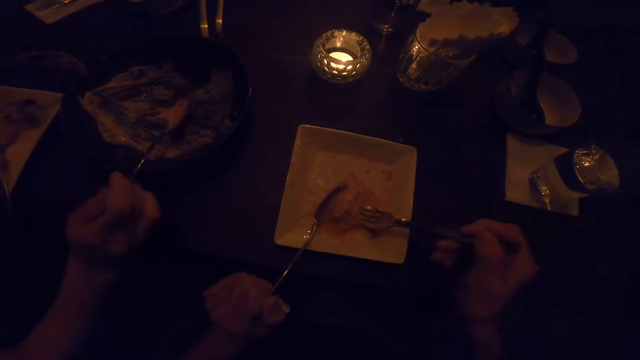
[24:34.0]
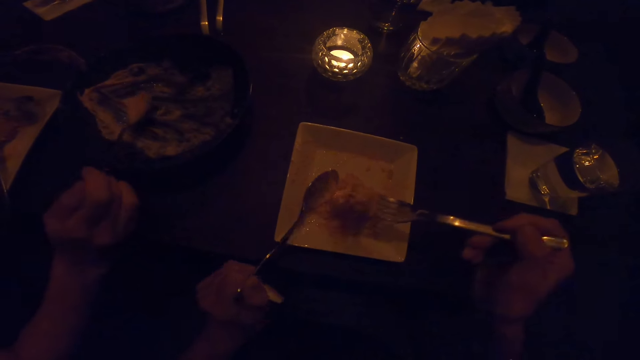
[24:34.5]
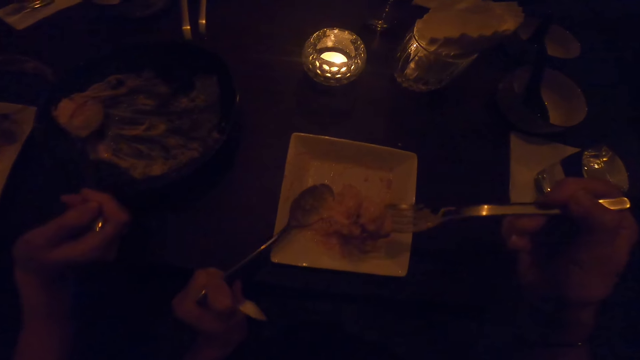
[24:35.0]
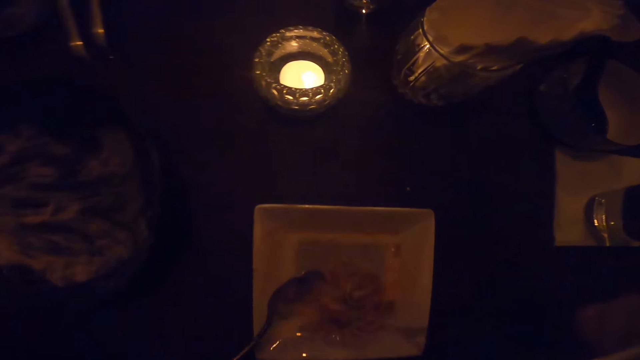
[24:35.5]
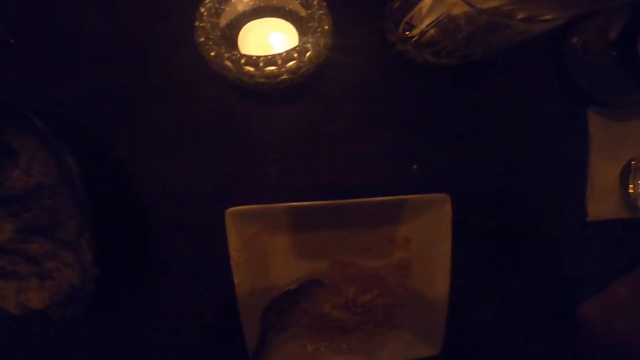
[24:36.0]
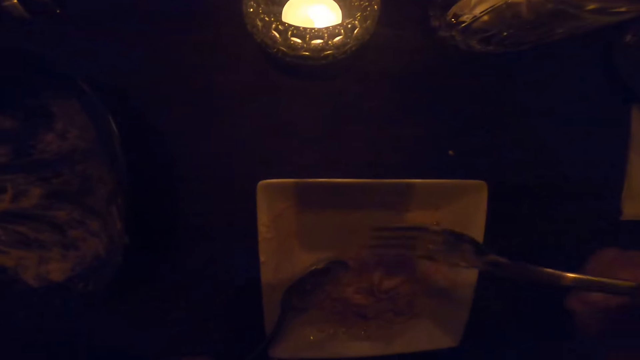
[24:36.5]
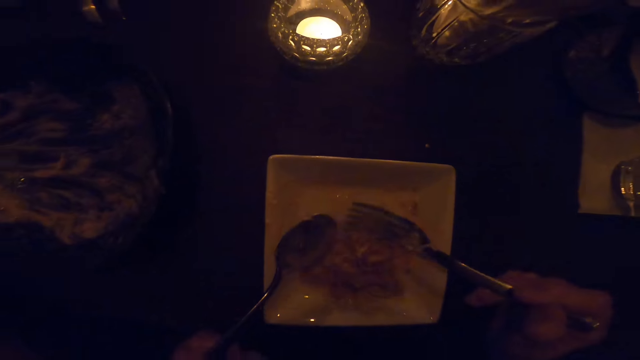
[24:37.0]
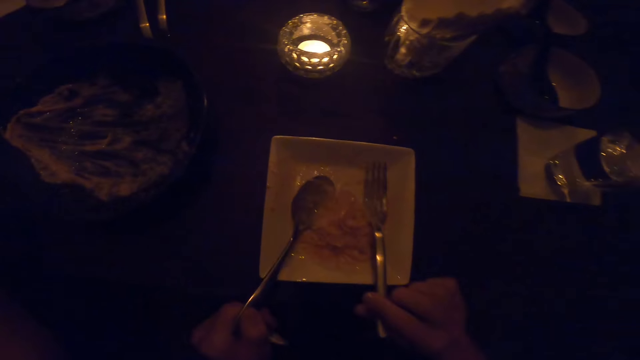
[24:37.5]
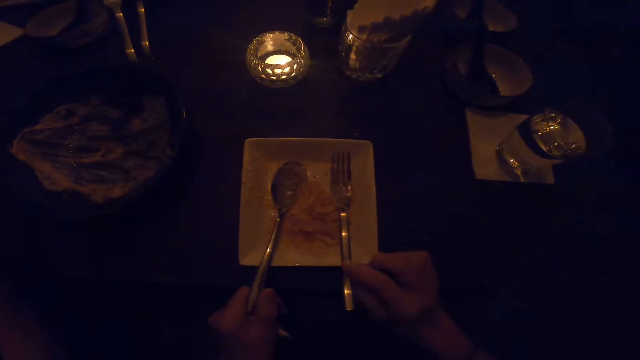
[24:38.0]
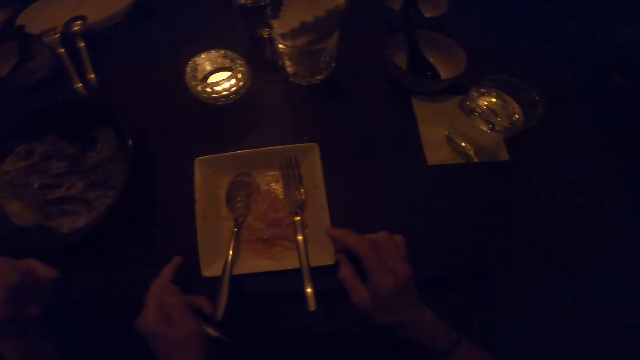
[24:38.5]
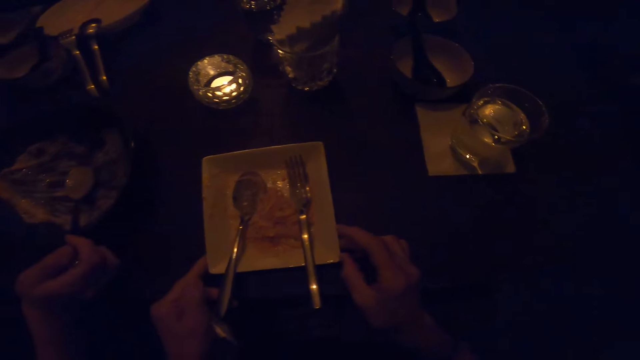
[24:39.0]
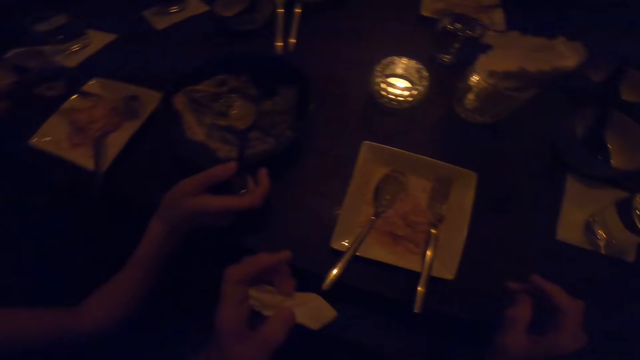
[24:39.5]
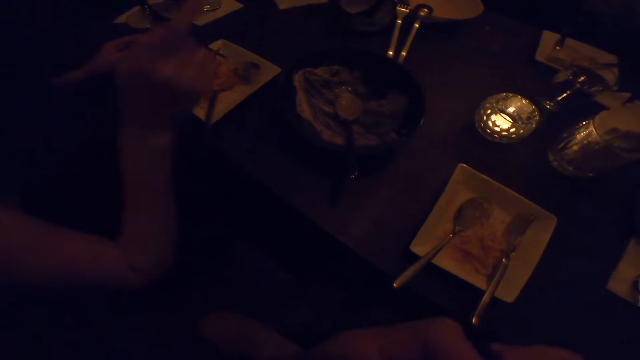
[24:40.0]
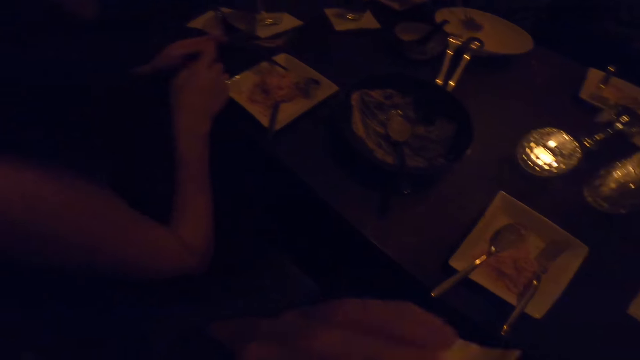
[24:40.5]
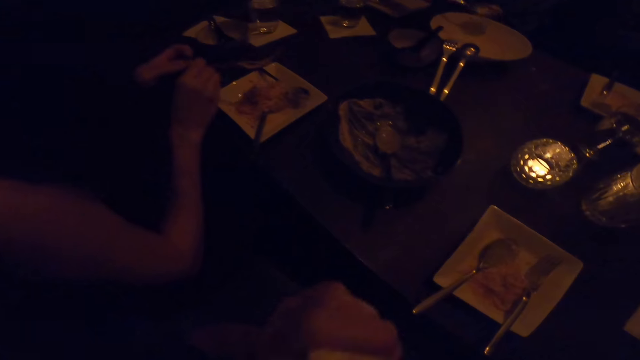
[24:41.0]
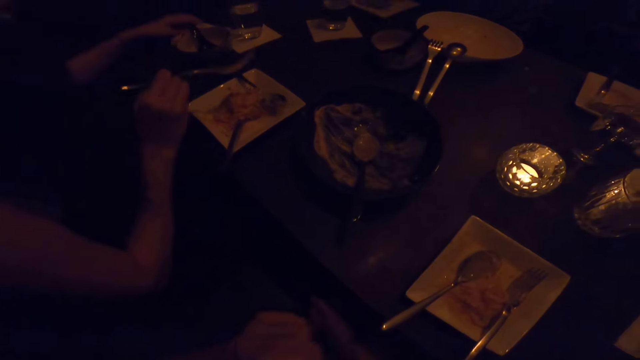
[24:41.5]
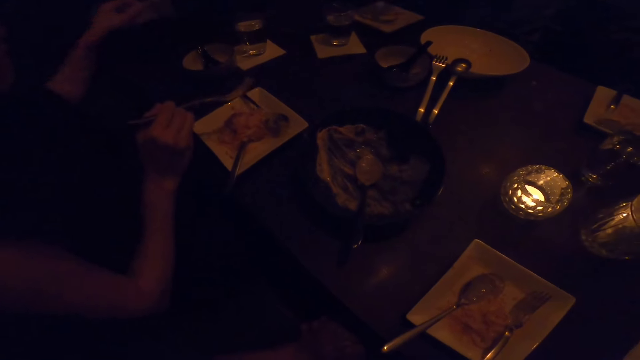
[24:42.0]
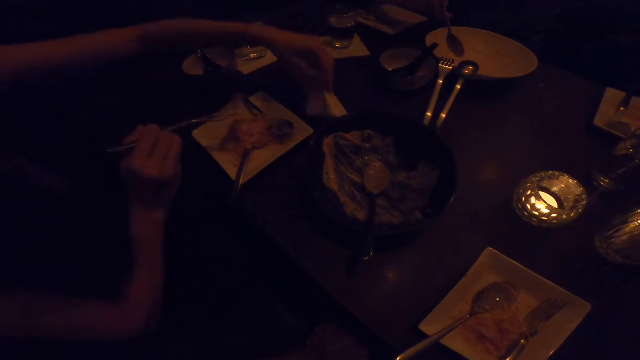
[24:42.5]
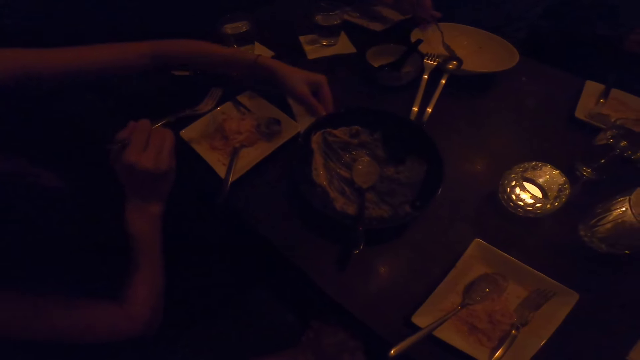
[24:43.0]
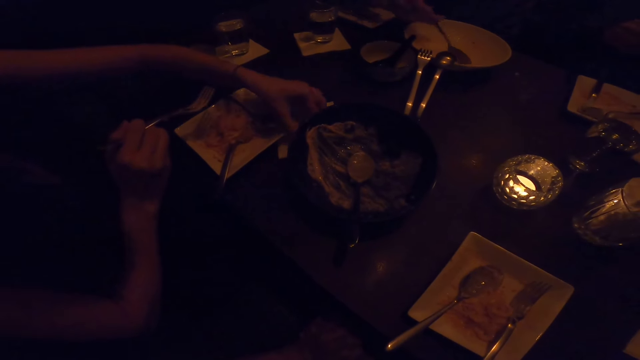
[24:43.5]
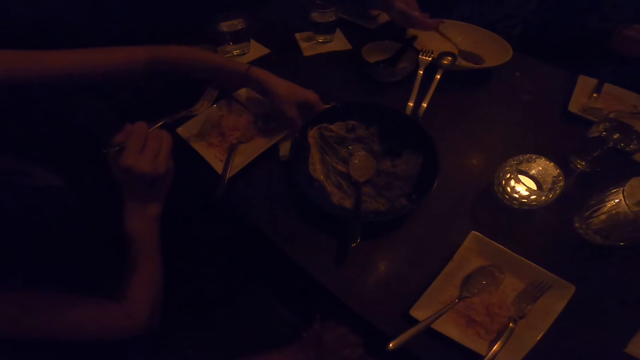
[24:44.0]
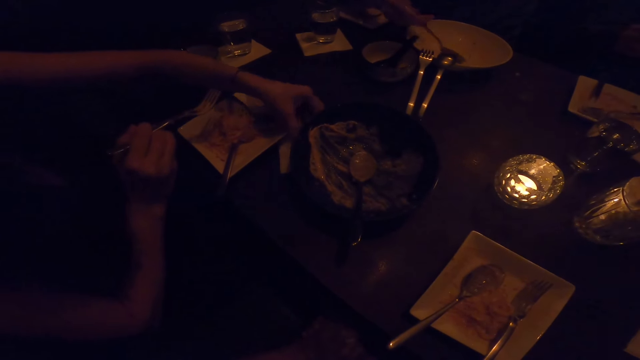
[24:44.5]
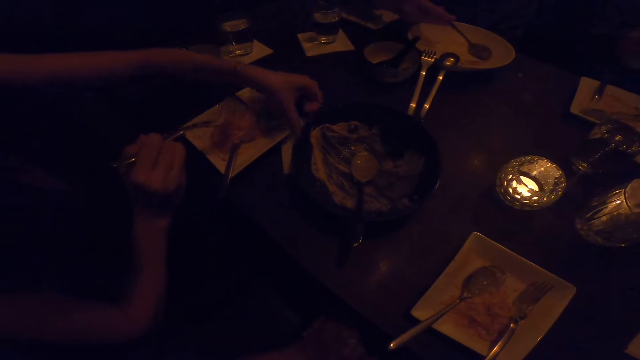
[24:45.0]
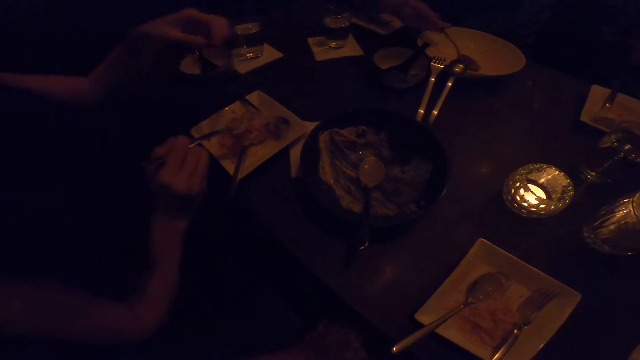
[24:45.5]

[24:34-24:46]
The camera wearer stirs the food on the plate on the table with the fork in their right hand. They eat from the plate on the table with the fork in their right hand. They stop eating from the plate on the table. They put the fork and spoon in the plate. They wipe their mouth with their left hand.

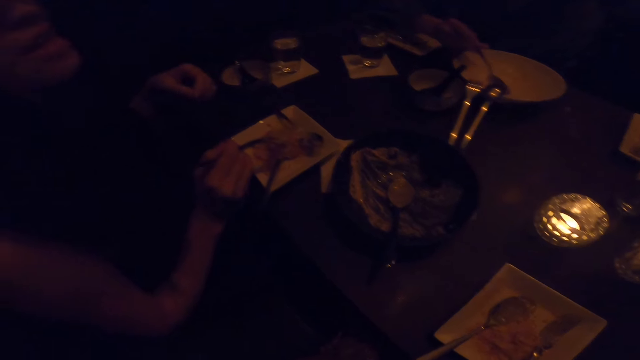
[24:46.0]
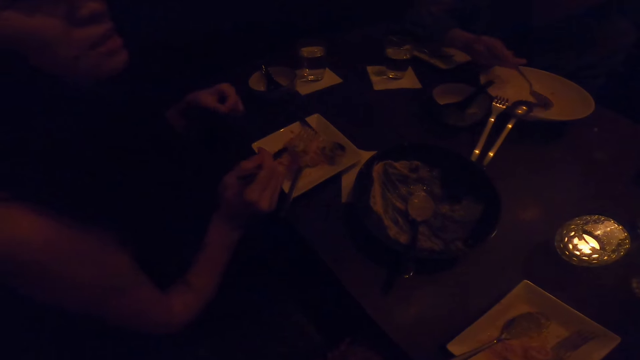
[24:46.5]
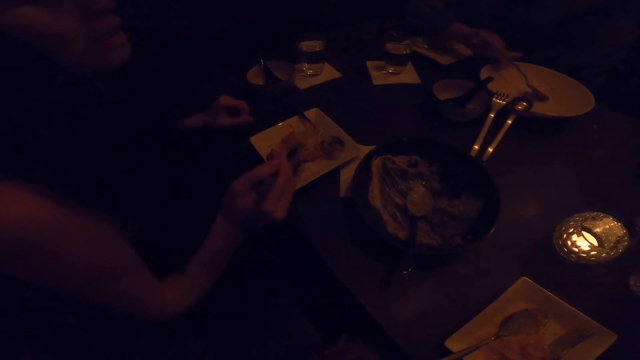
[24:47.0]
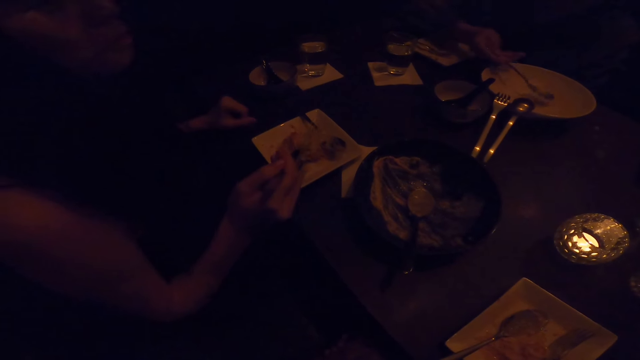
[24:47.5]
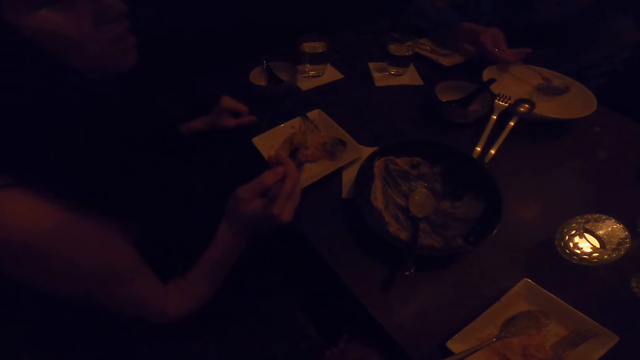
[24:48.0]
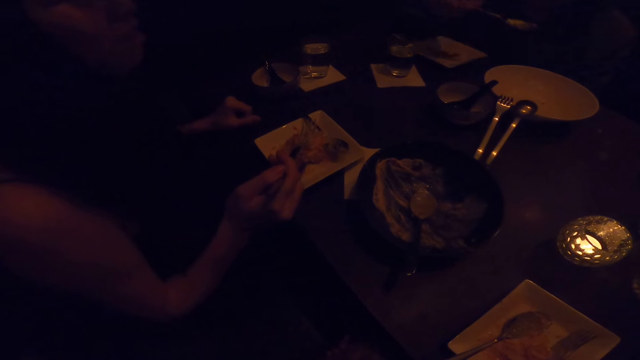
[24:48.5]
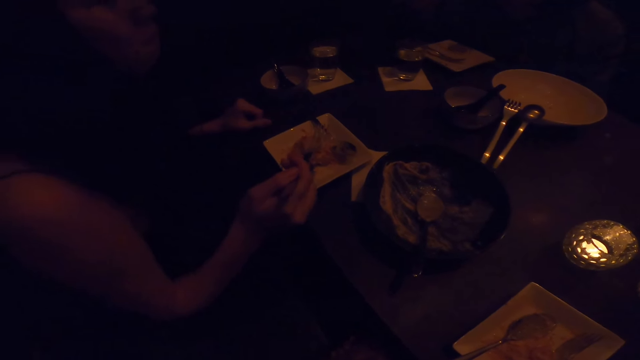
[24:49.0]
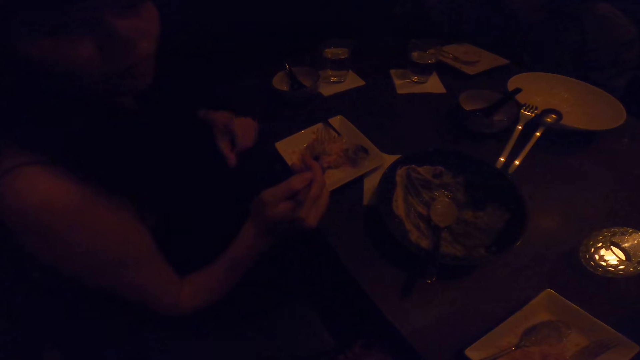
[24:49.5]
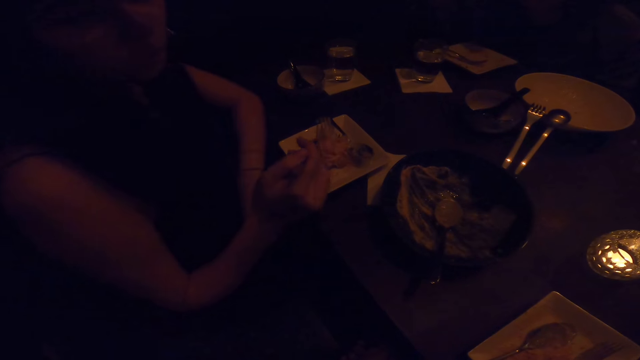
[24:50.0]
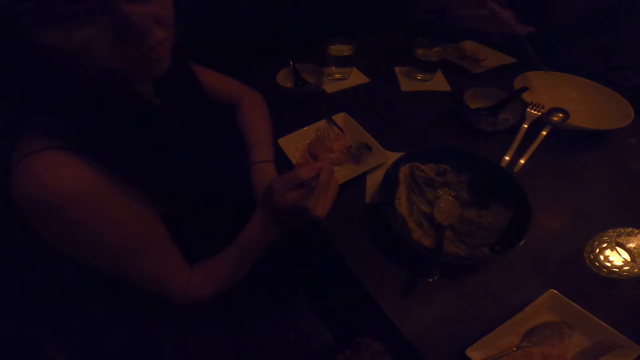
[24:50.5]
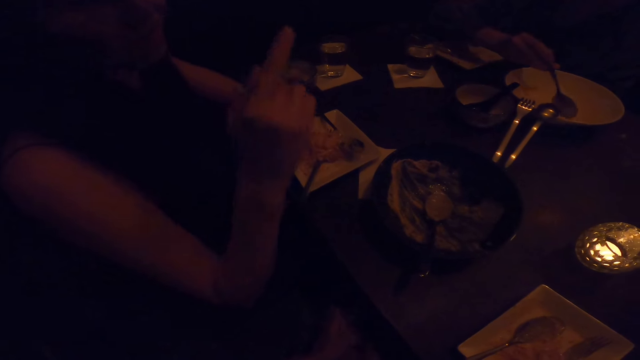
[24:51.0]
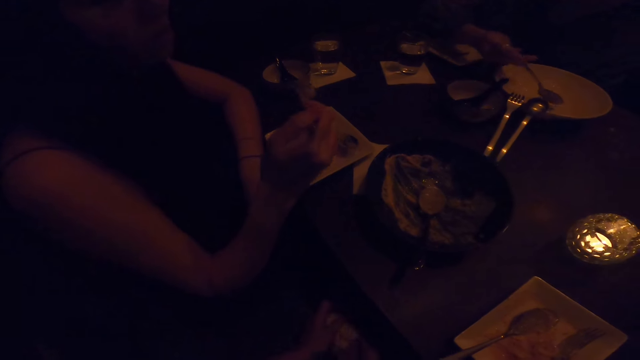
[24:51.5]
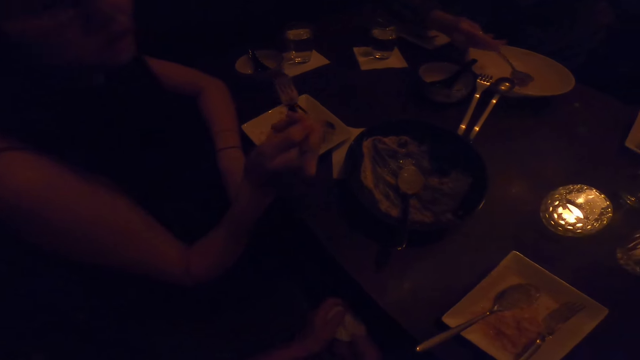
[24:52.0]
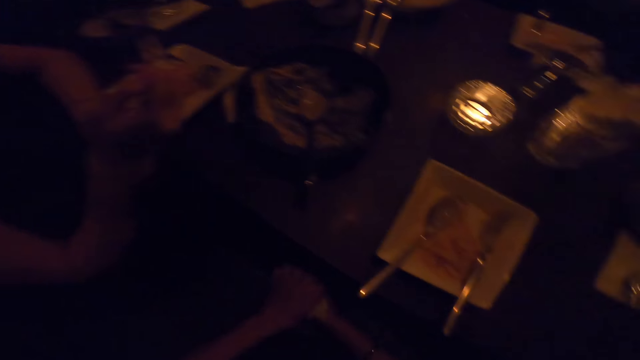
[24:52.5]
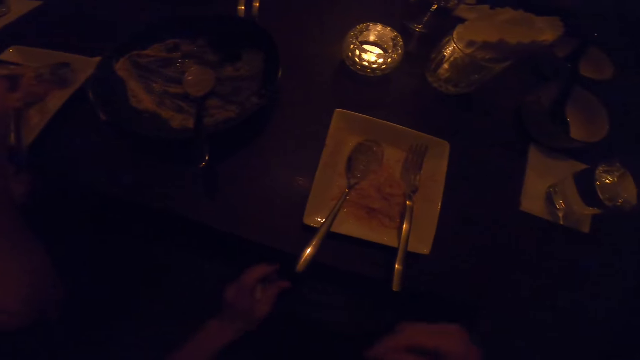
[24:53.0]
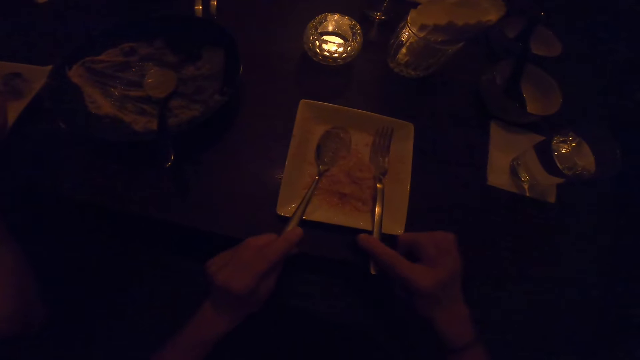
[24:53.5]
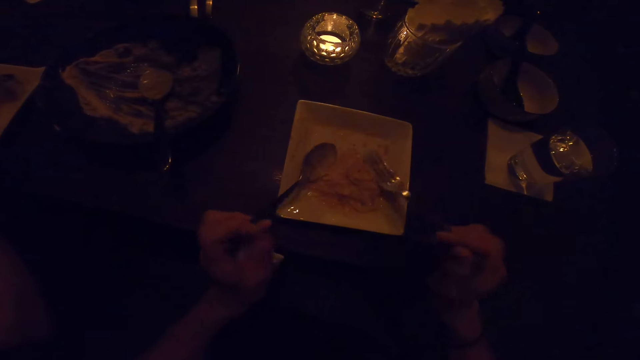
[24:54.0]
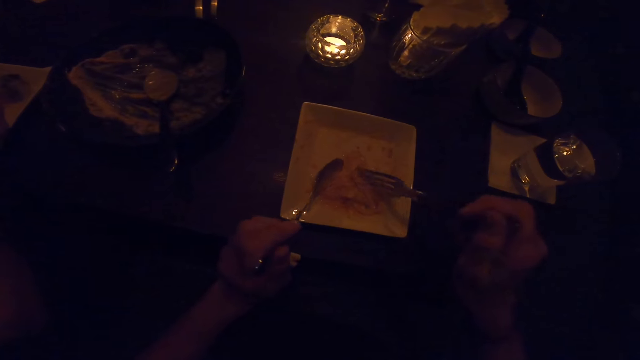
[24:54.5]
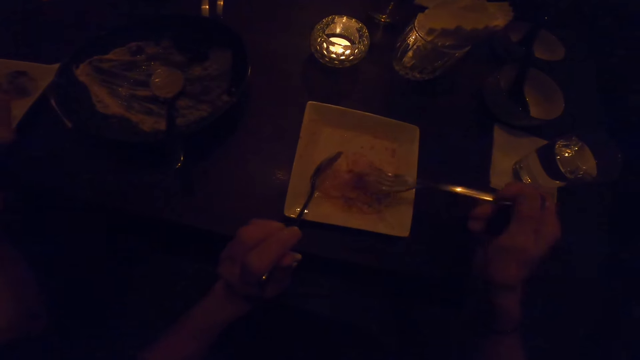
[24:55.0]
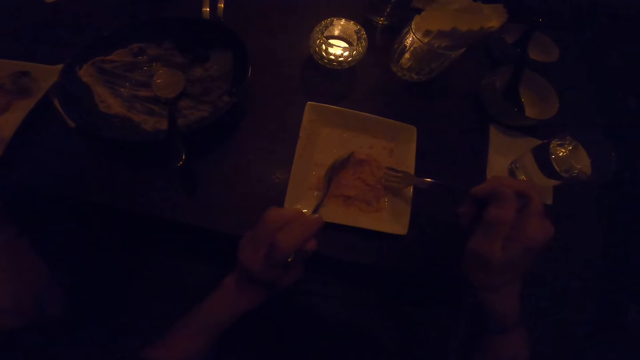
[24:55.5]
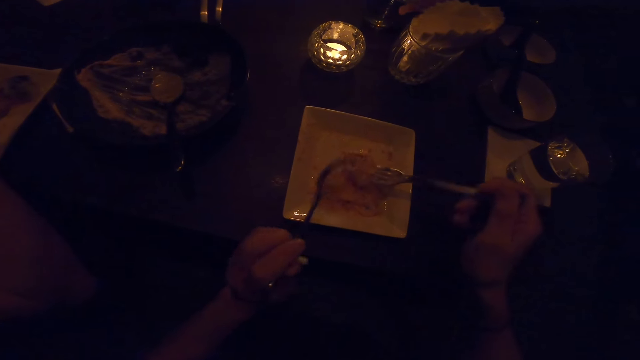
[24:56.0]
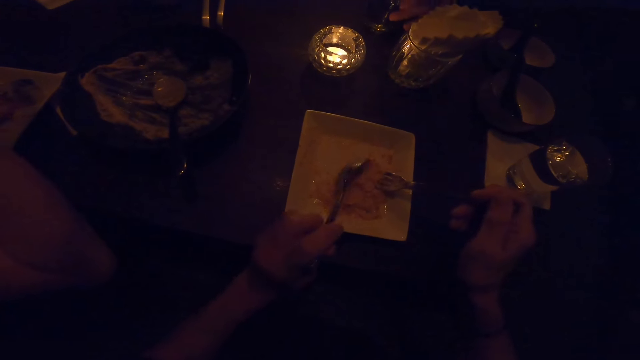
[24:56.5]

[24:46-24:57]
The camera wearer holds the fork from the plate with his right hand. He picks up the spoon and fork. He holds the spoon from the plate with his left hand. He eats from the plate on the table with the fork in his right hand.
